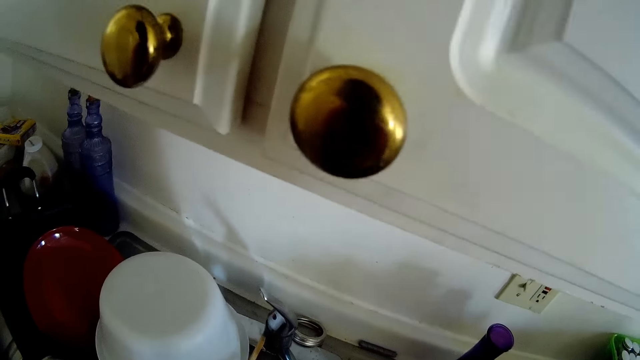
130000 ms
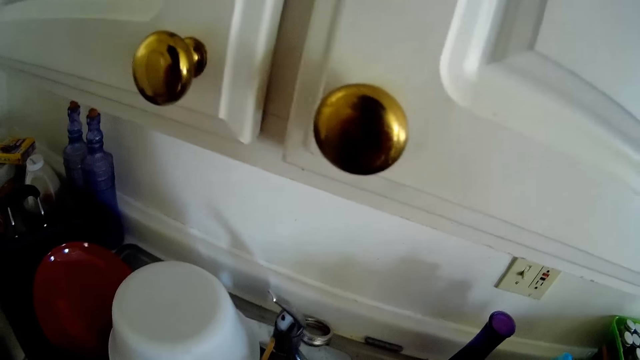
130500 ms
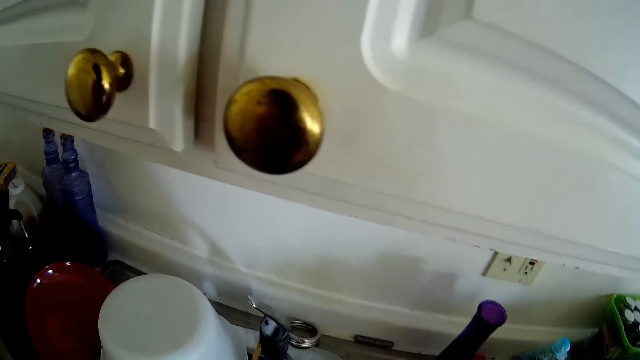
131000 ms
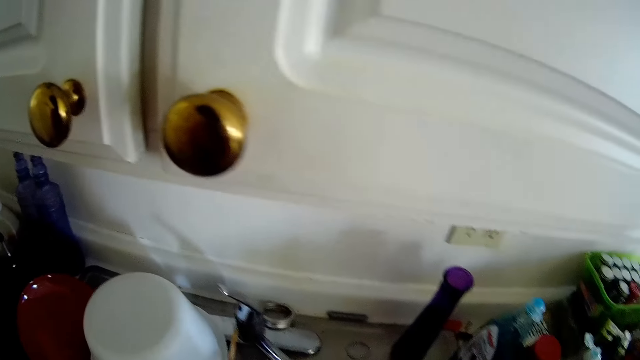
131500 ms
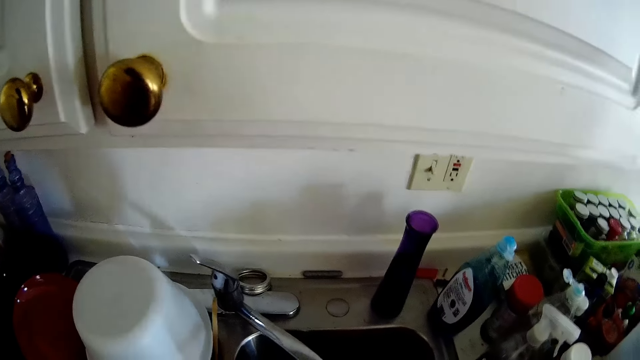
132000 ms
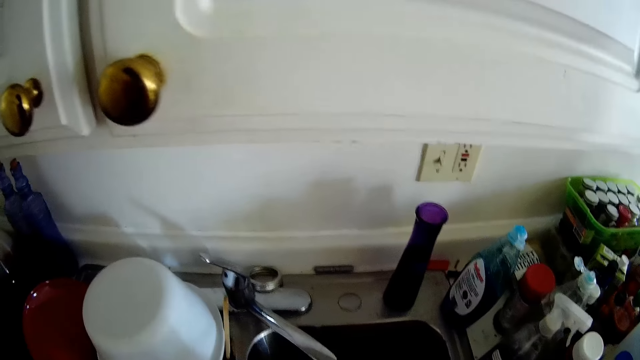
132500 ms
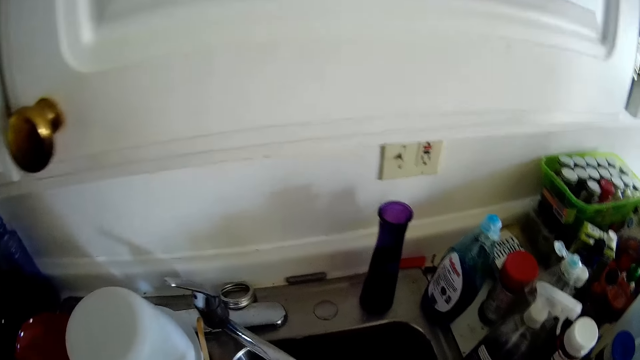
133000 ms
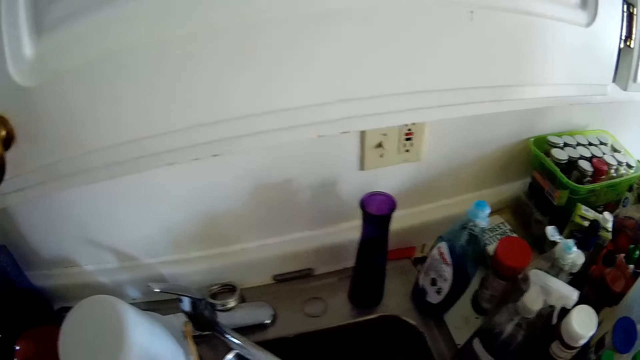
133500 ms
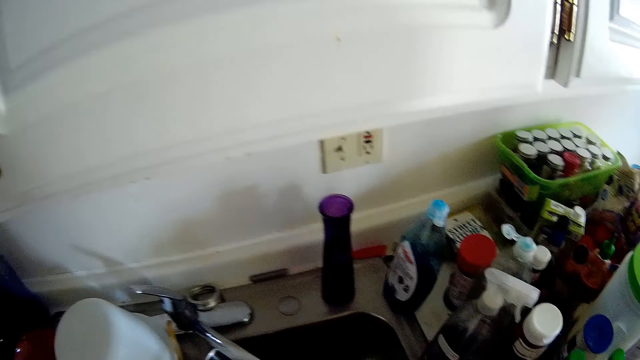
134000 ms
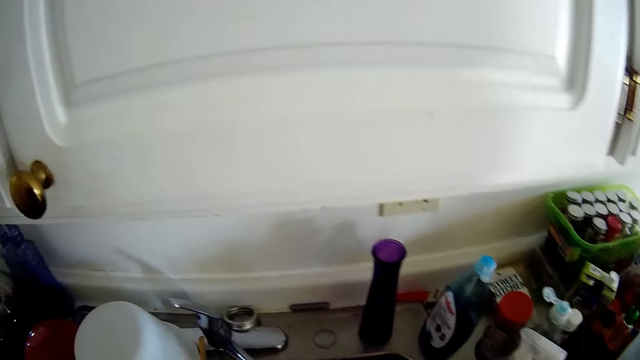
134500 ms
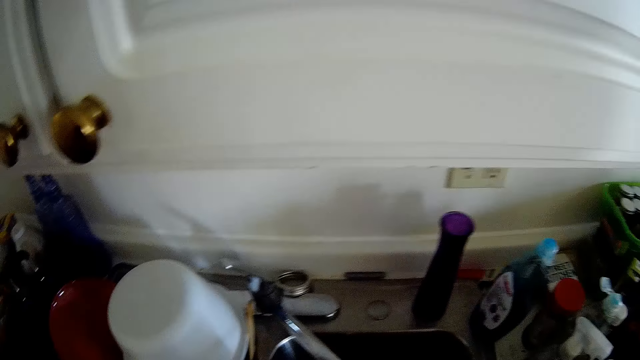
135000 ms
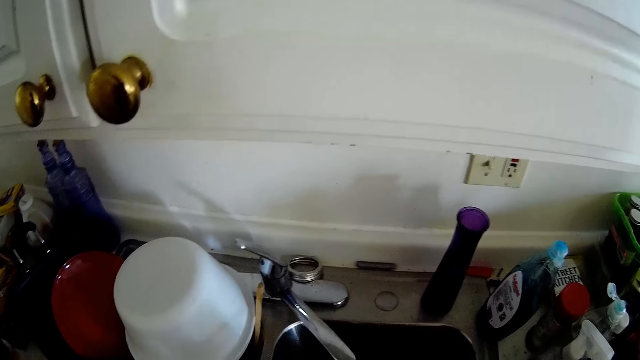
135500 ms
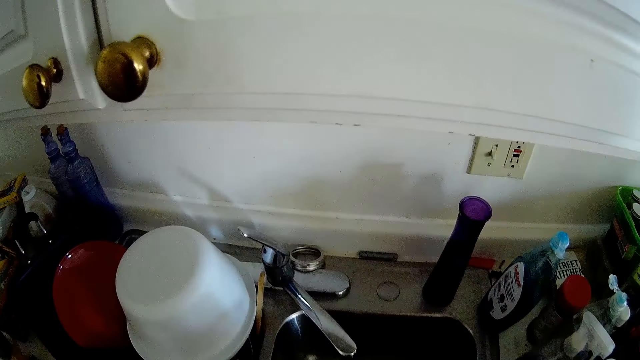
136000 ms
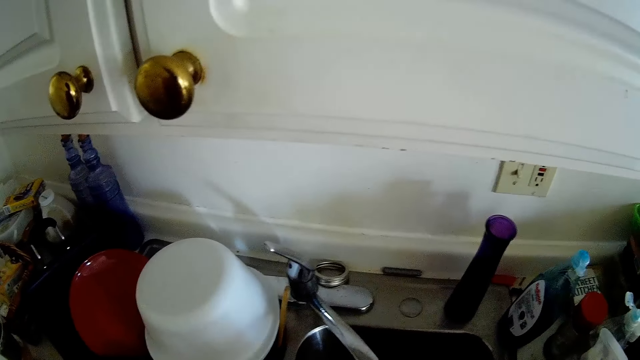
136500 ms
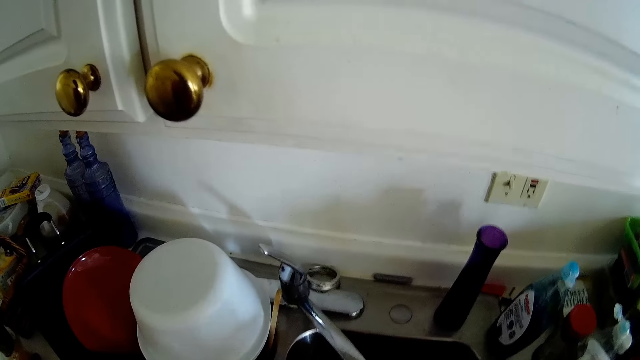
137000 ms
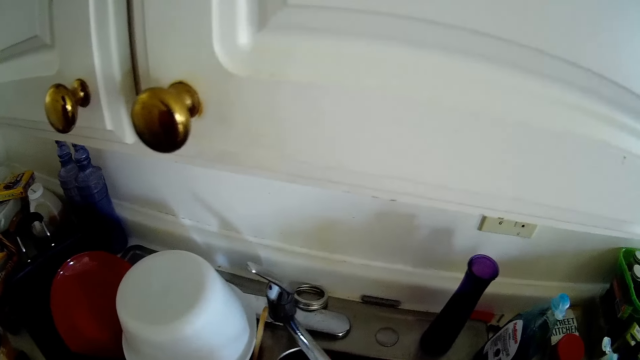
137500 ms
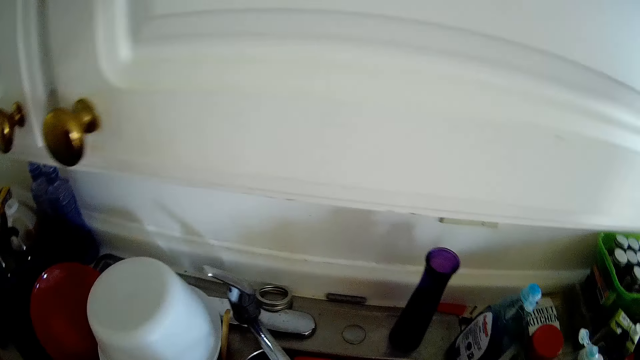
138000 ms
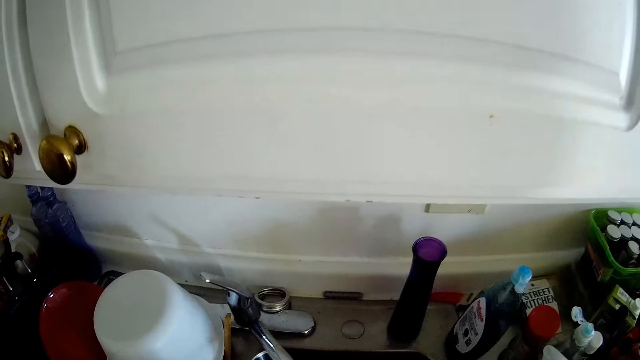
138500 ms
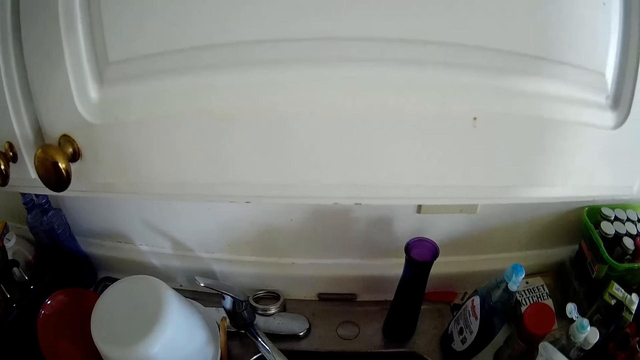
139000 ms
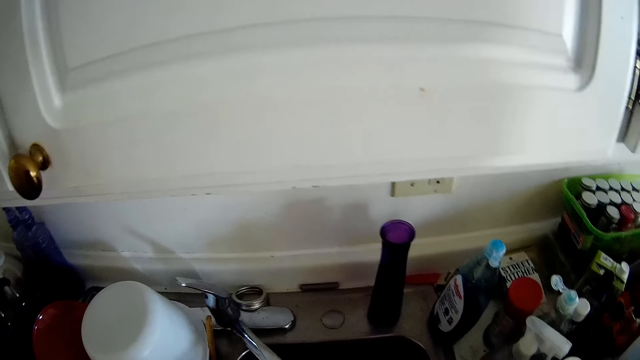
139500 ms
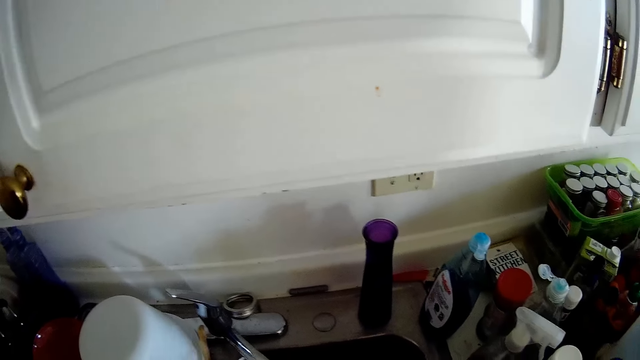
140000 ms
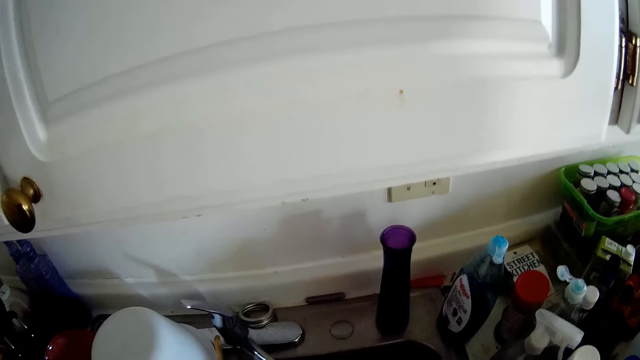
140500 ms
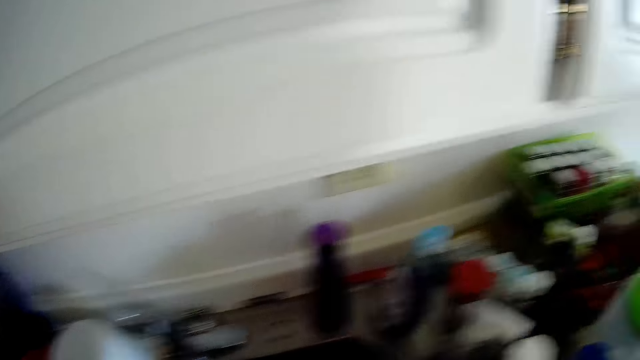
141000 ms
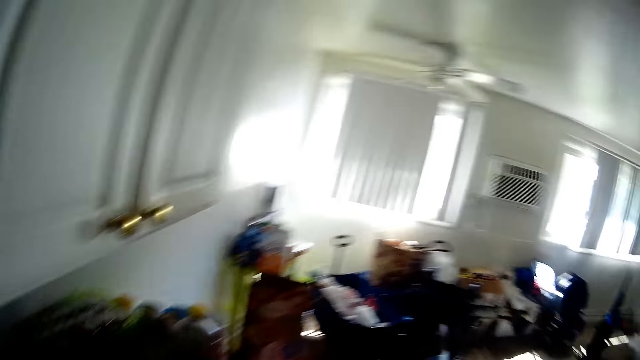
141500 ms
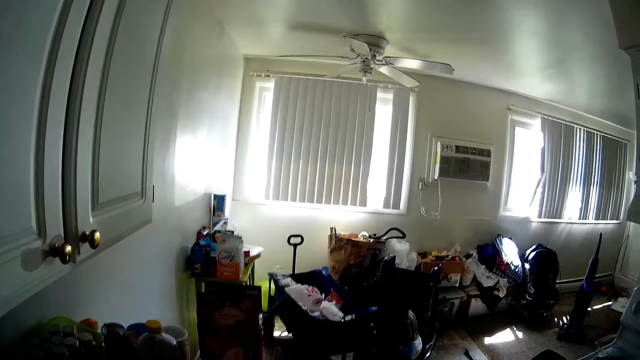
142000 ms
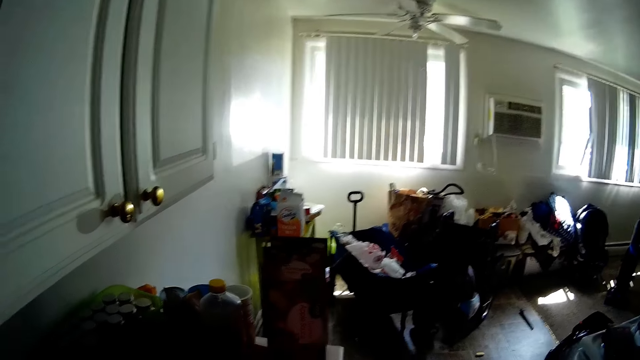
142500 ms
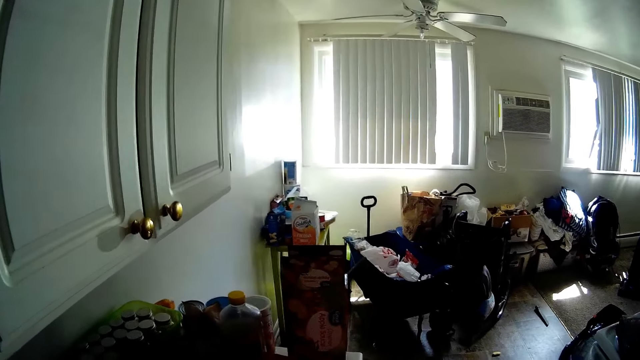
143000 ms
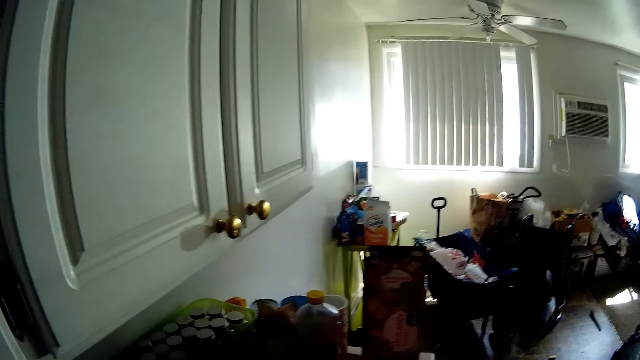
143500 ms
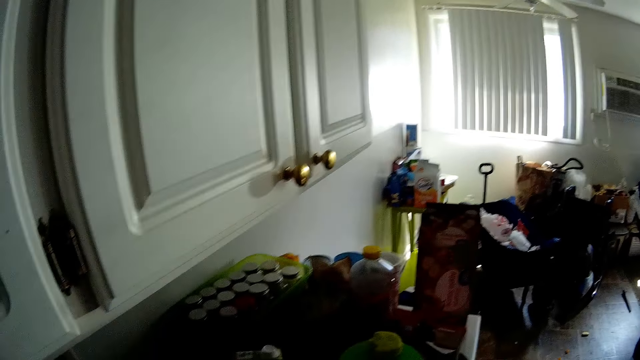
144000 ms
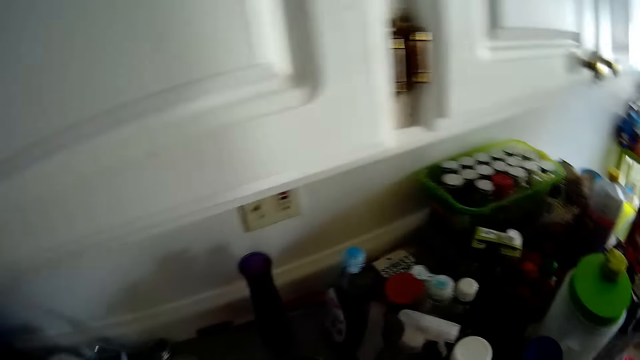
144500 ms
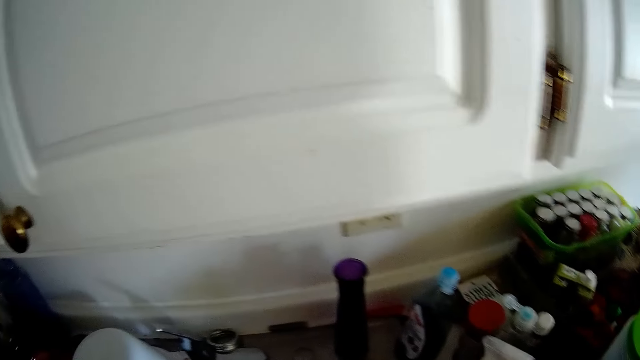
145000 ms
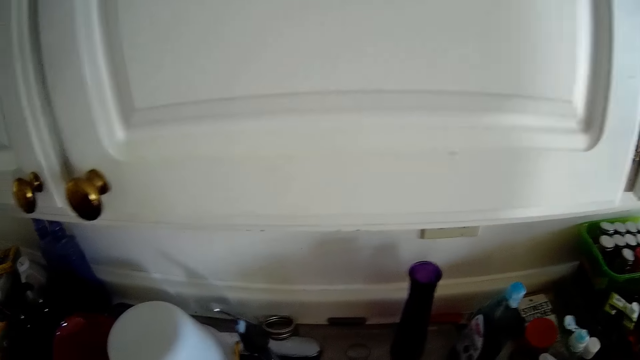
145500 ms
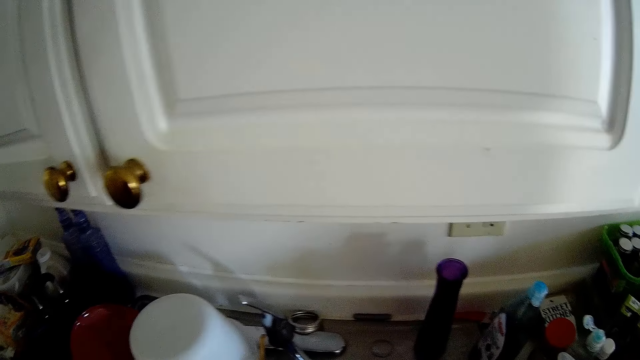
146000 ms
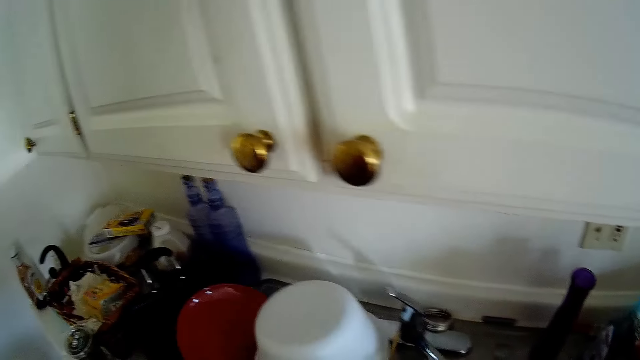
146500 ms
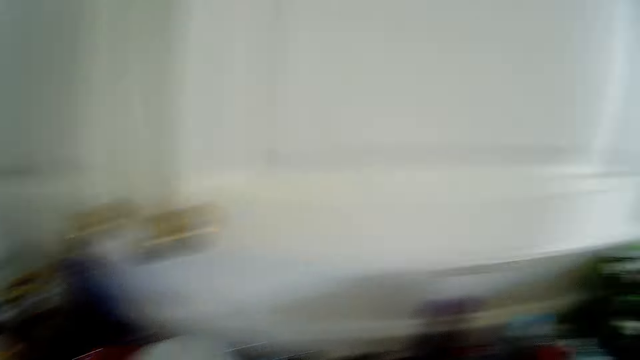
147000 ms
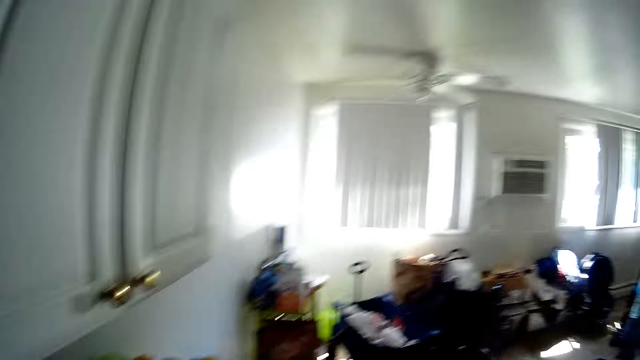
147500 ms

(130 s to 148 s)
The camera wearer interacts with a boy.

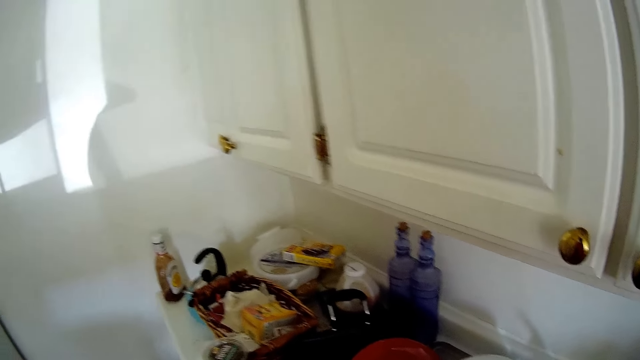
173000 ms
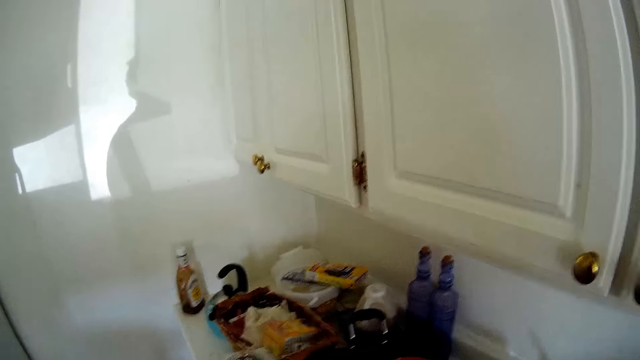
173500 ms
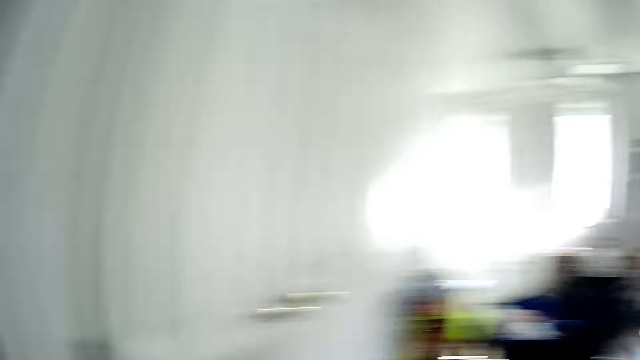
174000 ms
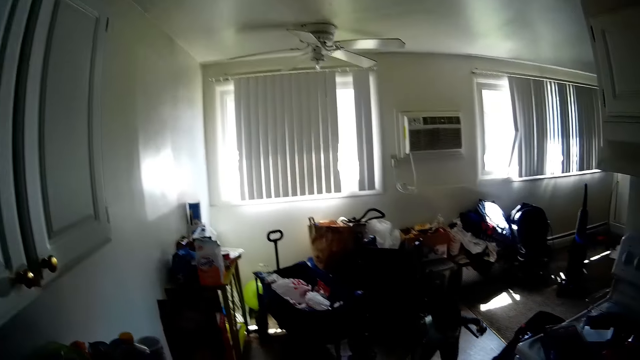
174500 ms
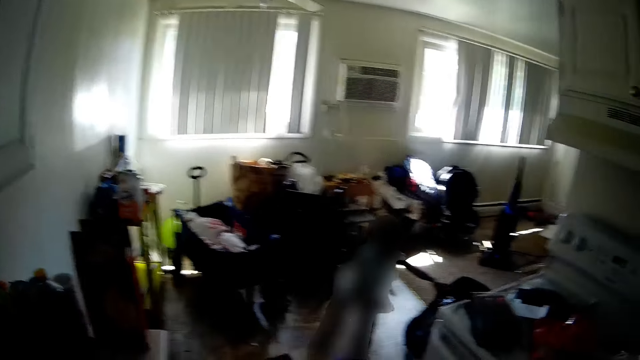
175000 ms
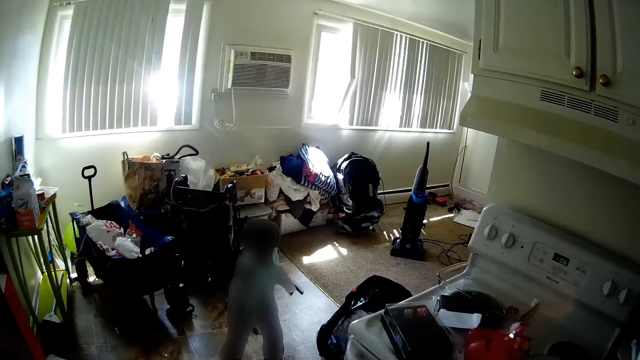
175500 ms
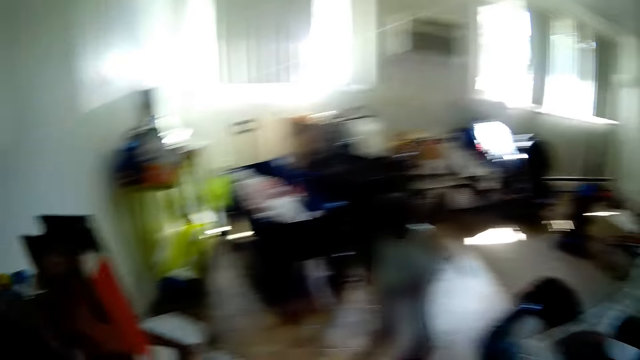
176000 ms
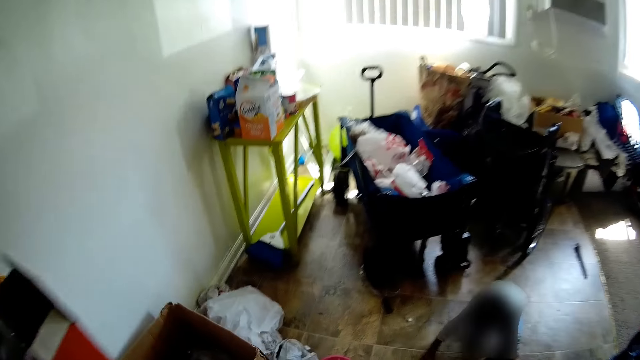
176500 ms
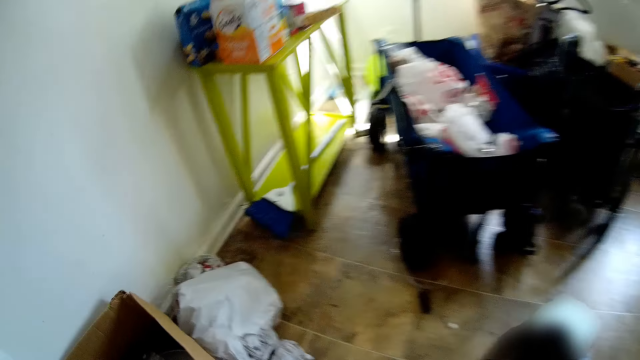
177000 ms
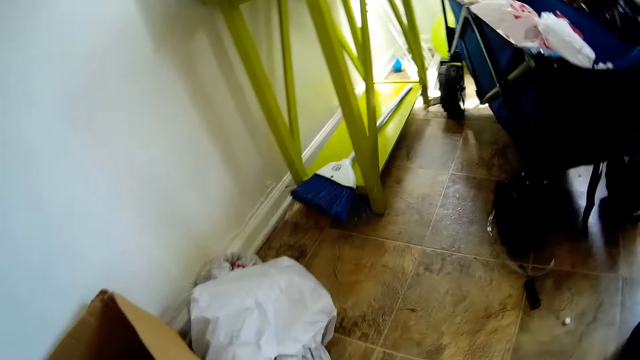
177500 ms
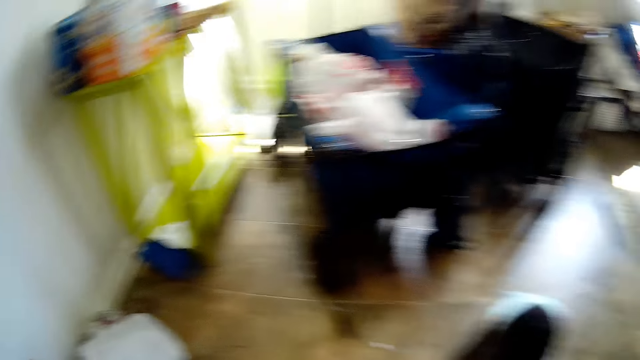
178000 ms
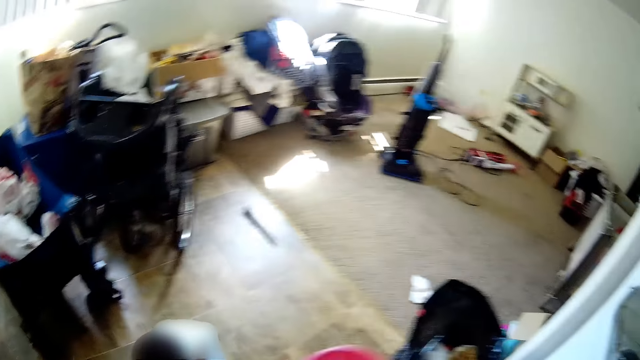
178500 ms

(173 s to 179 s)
The camera wearer looks around. They walk in the room.
